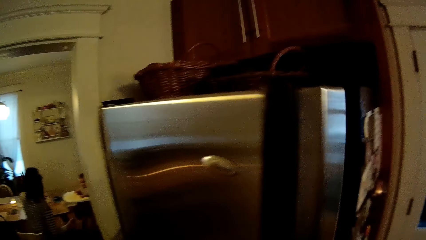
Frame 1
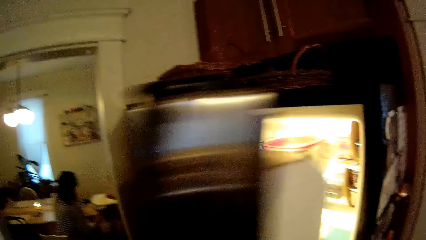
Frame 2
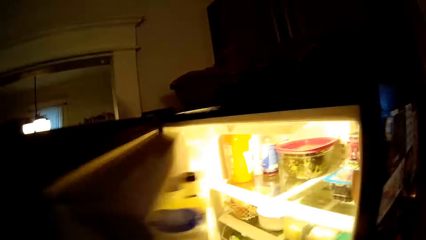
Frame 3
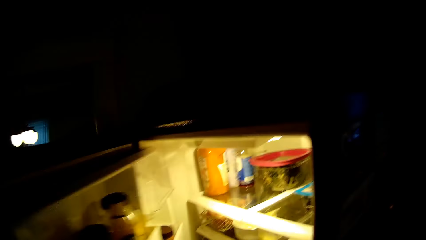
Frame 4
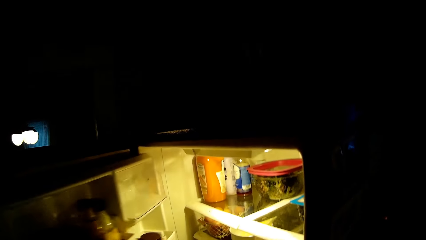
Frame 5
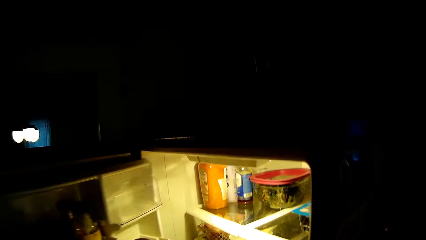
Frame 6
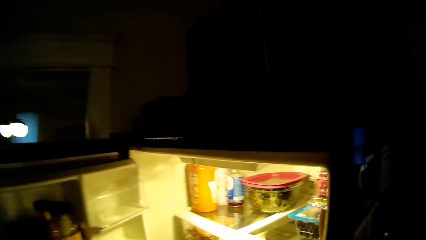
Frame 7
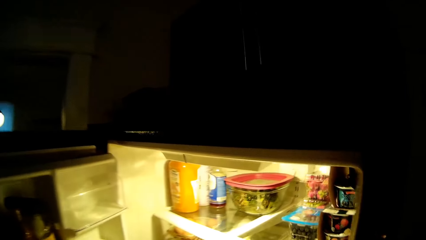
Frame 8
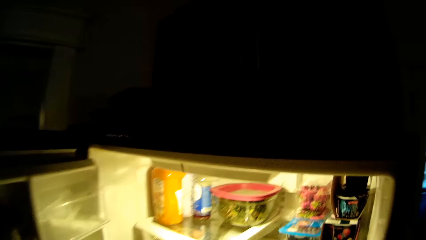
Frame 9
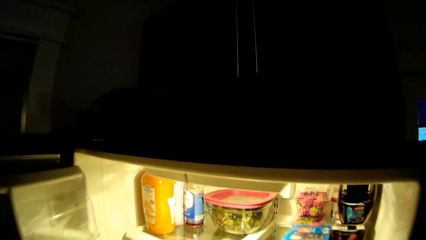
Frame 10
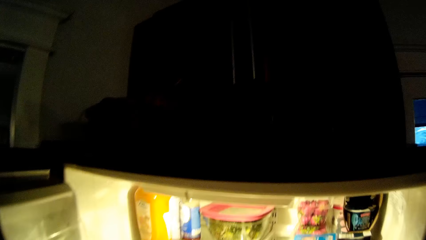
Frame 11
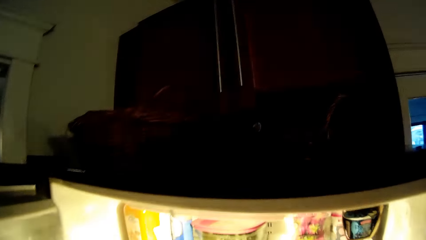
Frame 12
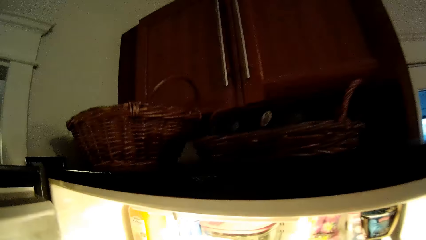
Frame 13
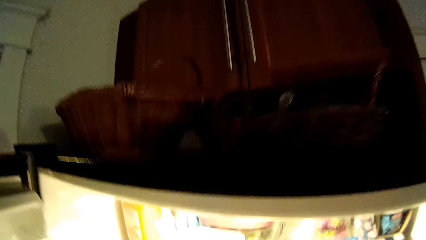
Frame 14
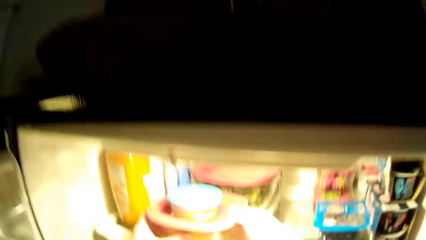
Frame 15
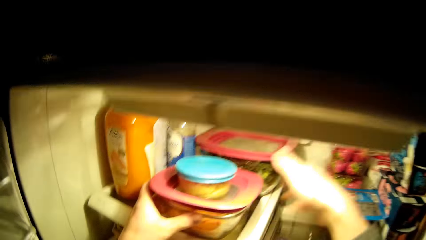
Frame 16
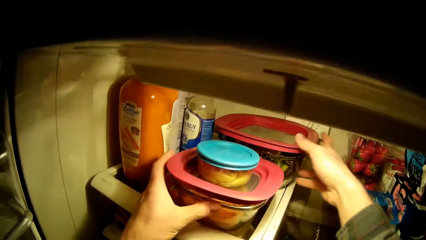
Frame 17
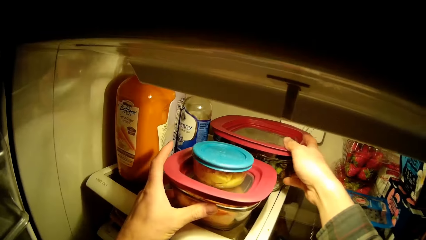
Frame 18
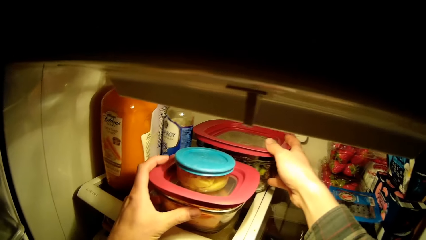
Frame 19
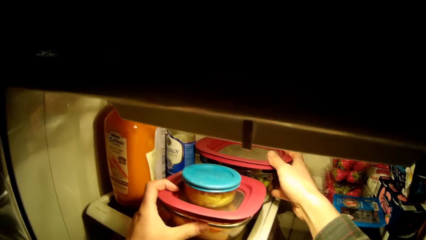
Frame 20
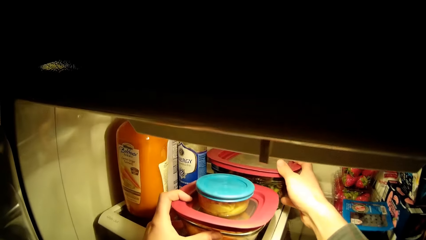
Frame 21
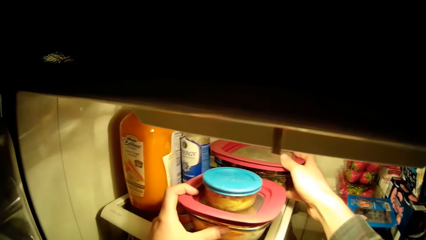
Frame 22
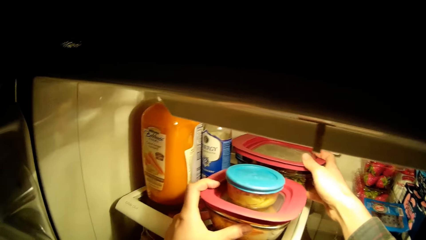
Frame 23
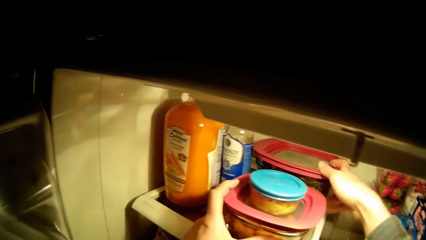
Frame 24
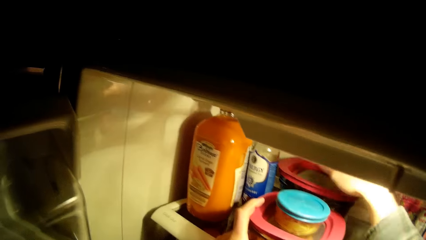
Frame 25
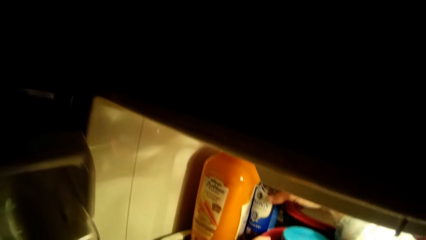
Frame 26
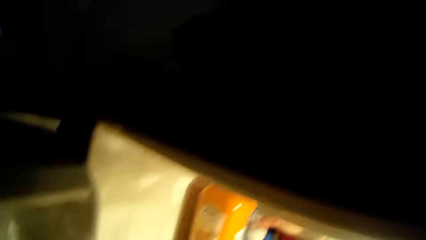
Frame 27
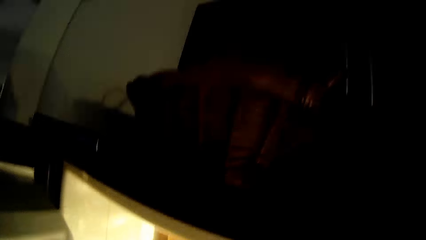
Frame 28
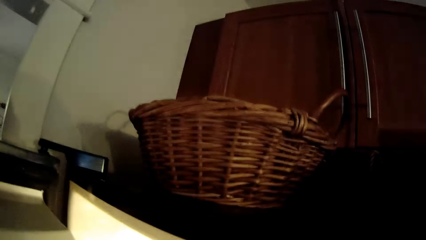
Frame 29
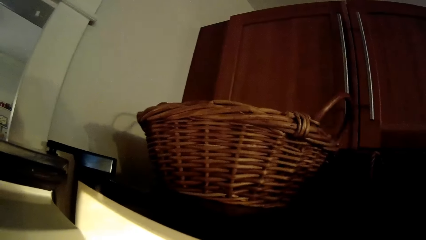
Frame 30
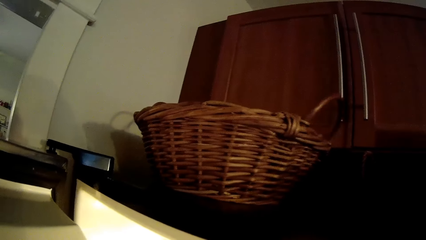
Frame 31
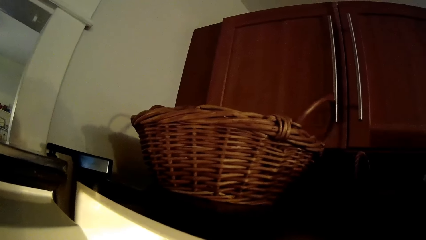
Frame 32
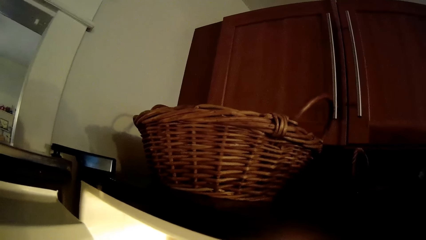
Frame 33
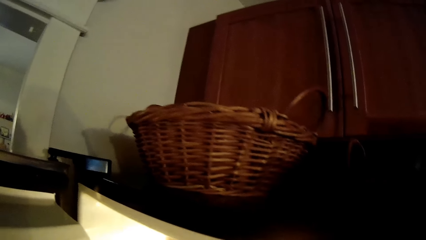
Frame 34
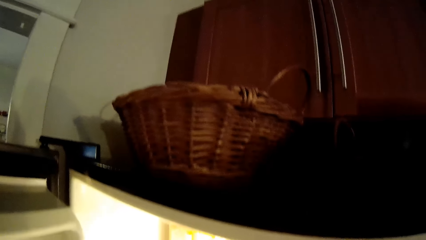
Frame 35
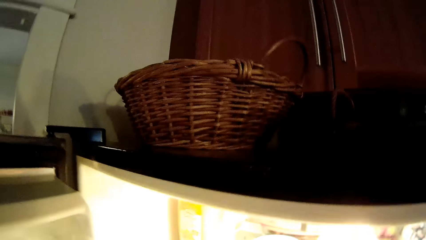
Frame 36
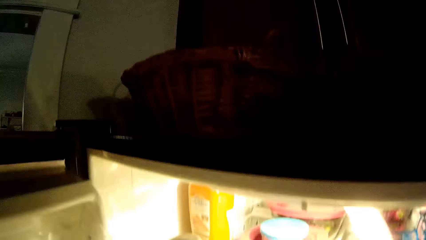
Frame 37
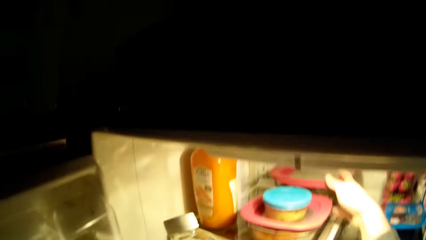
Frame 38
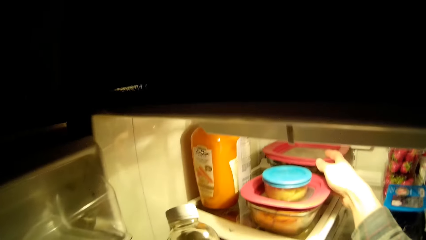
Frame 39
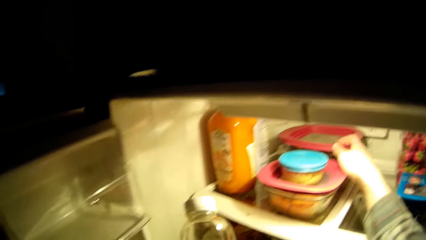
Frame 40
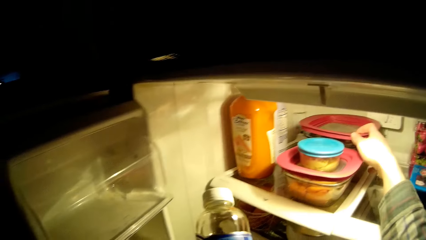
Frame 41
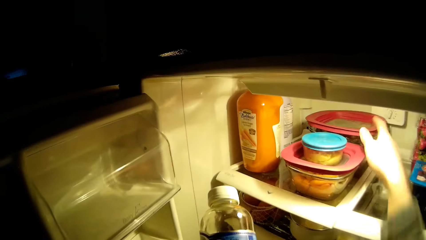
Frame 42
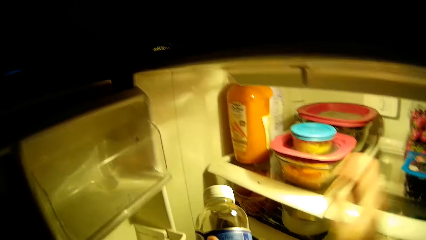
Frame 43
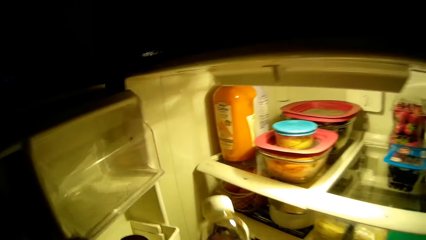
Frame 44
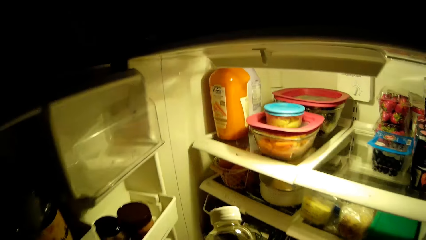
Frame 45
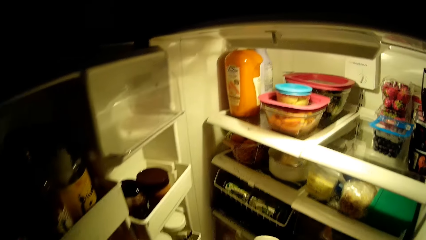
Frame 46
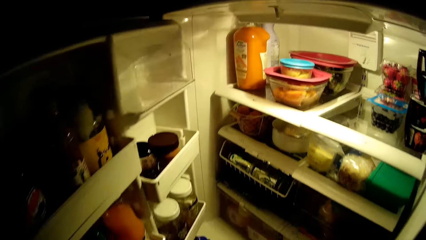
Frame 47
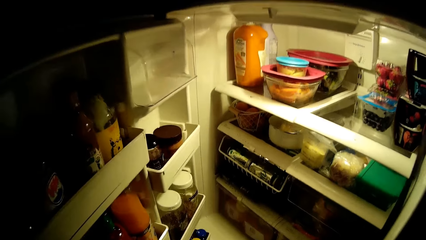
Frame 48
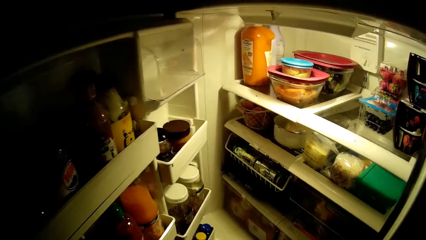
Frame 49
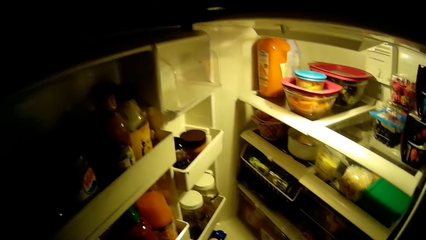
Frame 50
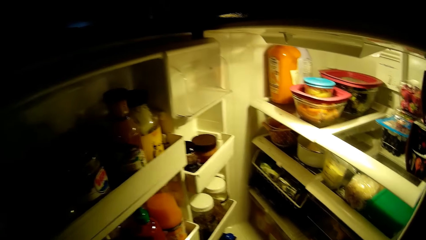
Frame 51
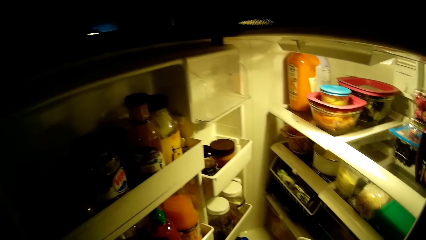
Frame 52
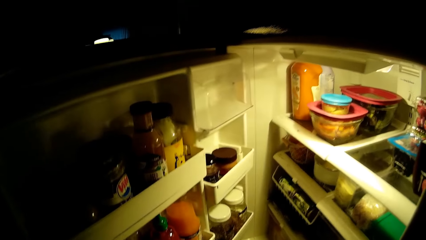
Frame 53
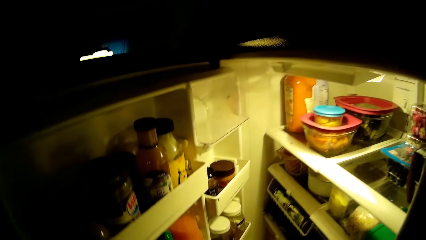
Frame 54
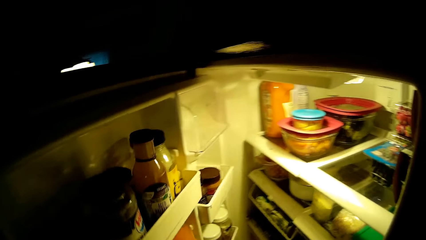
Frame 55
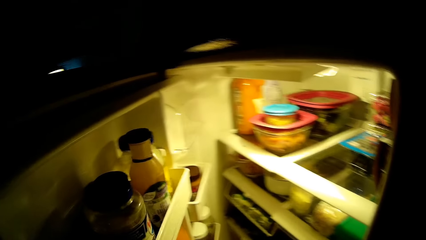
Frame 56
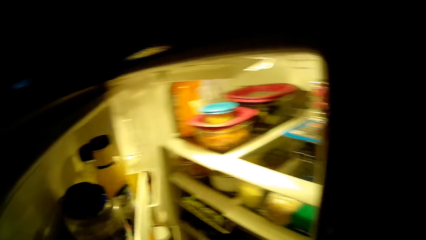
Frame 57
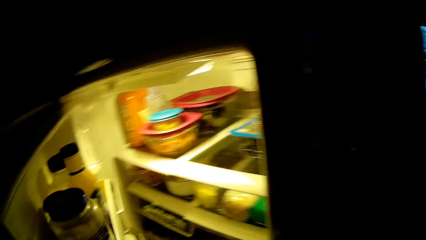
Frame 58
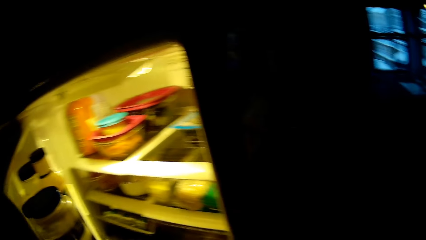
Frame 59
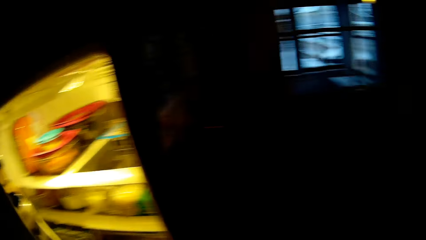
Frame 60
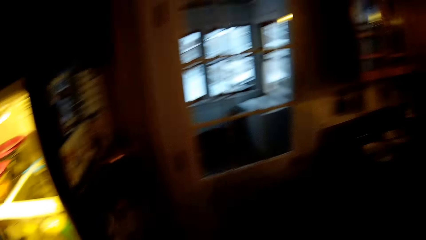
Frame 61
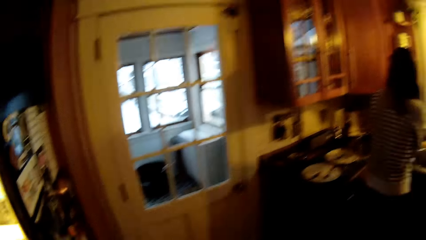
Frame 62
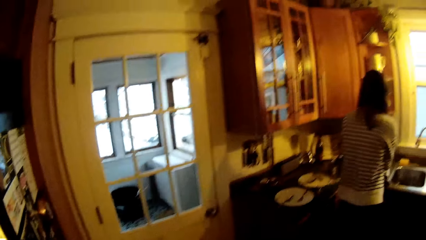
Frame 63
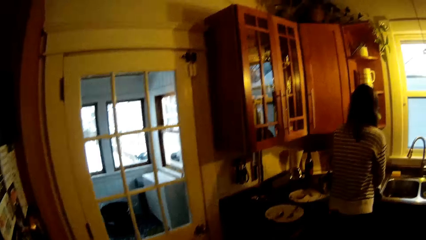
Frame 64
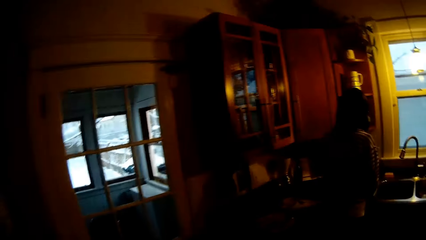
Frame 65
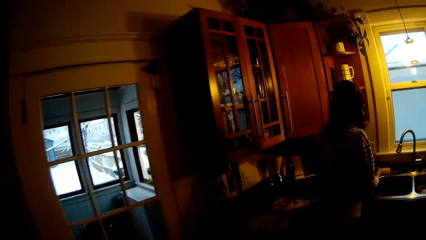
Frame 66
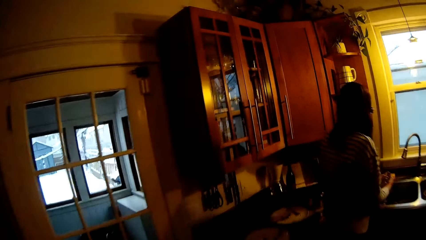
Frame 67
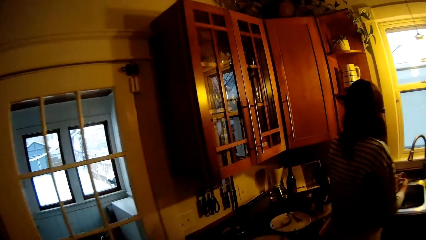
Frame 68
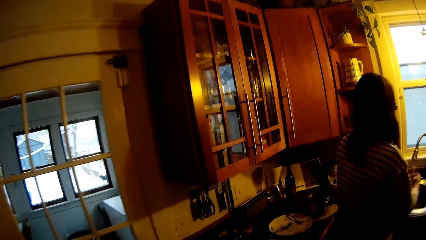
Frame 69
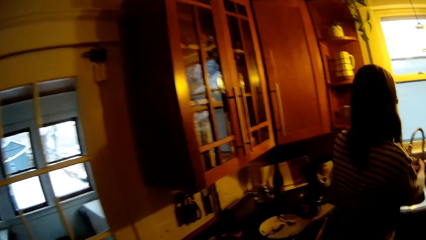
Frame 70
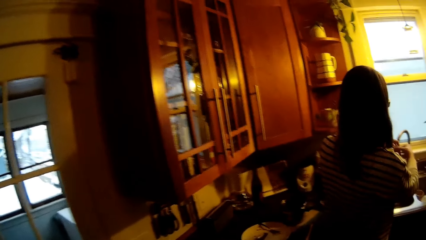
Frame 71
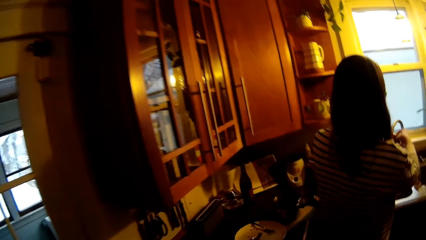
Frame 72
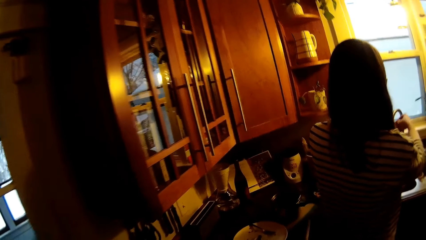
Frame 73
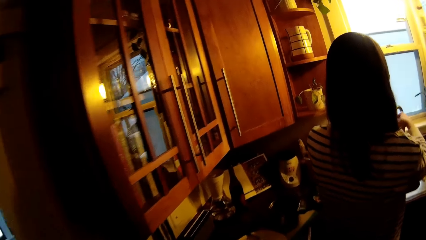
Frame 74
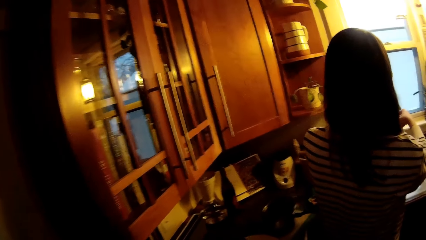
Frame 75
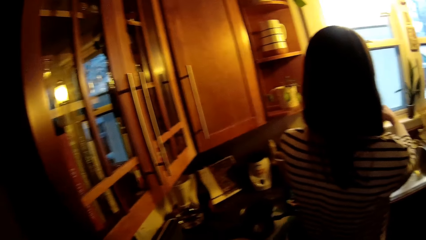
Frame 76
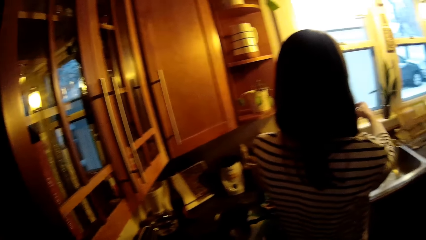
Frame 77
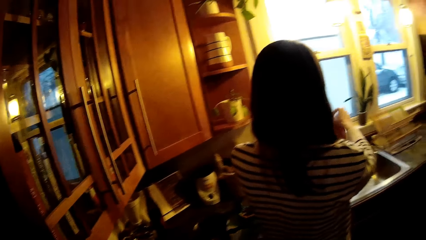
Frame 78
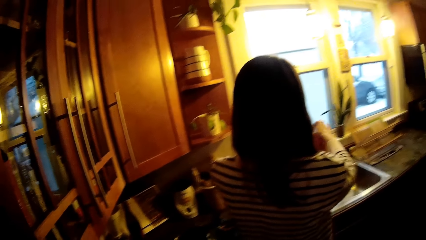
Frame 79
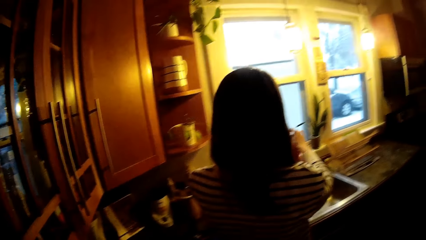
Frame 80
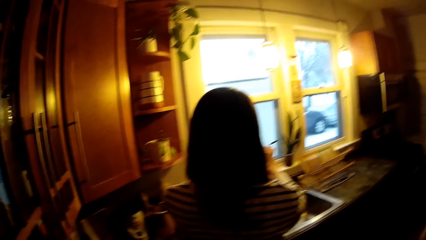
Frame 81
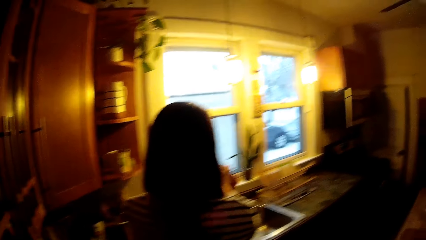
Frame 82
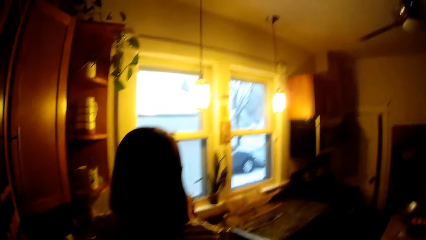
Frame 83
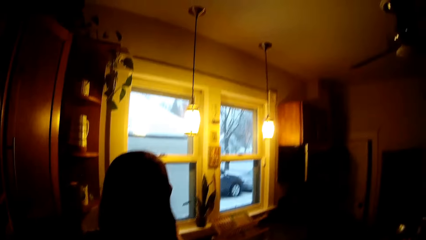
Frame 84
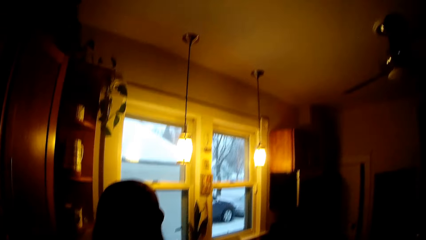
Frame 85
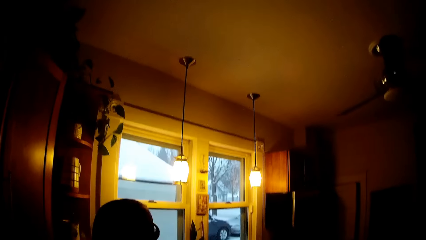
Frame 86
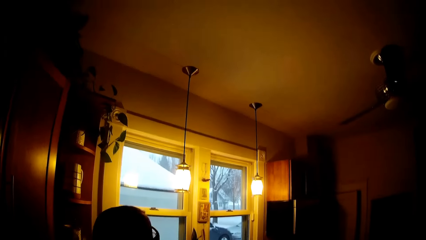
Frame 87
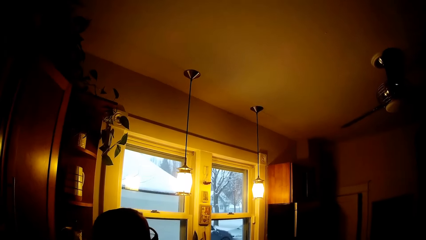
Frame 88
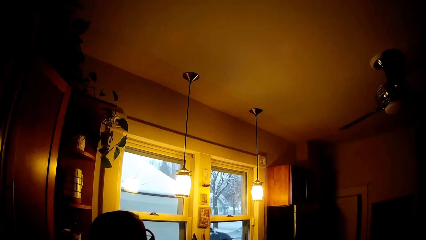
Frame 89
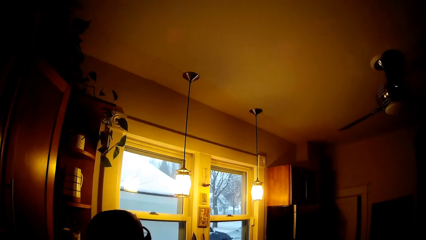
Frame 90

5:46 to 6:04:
The camera wearer opens the refrigerator with his left hand. He puts two covered bowls in the refrigerator with his left hand. He sets the bowls in the refrigerator with his hands. He touches containers inside the refrigerator. He picks up a bottle of water with his right hand from the refrigerator. He sets the bowls in the refrigerator with his right hand. He closes the refrigerator with his left hand. He walks around the room. A woman stands in front of a sink. The woman holds a napkin with her hands.
